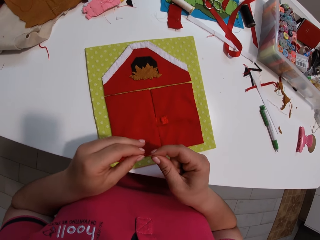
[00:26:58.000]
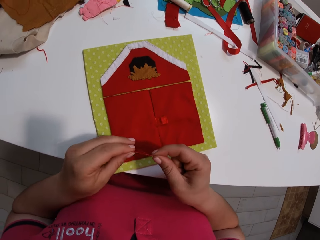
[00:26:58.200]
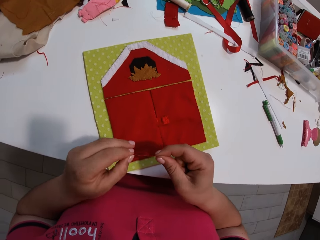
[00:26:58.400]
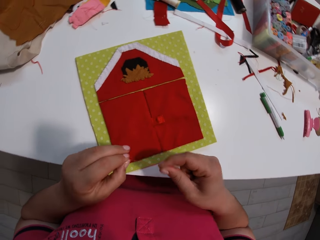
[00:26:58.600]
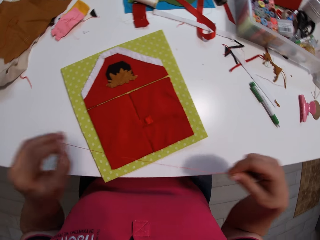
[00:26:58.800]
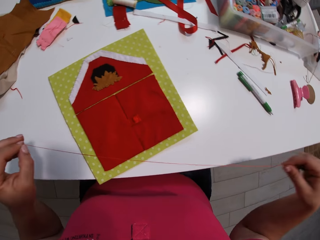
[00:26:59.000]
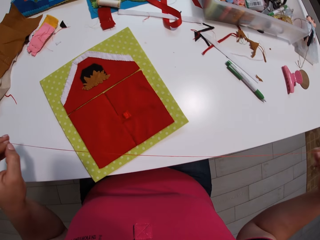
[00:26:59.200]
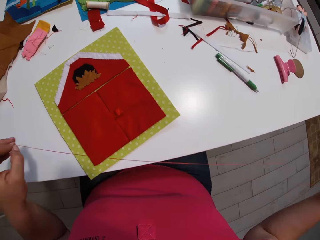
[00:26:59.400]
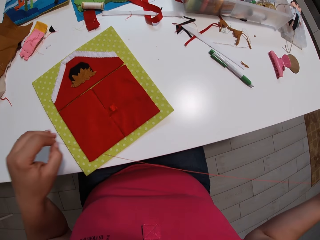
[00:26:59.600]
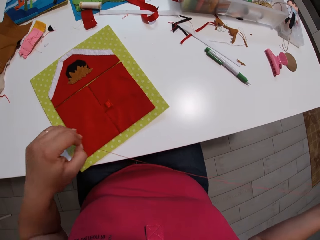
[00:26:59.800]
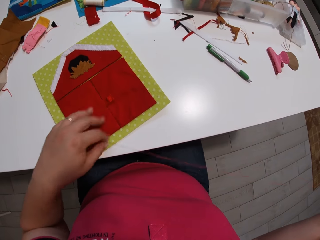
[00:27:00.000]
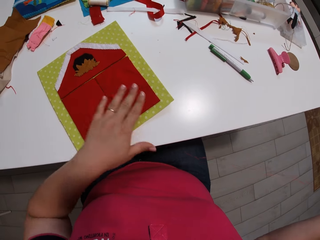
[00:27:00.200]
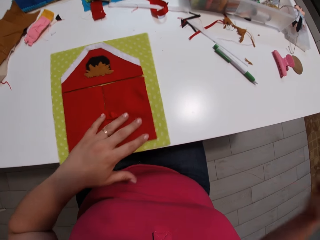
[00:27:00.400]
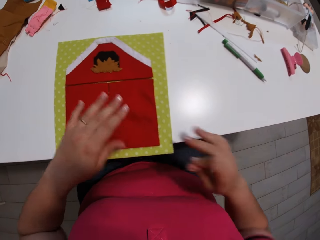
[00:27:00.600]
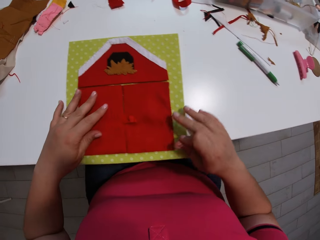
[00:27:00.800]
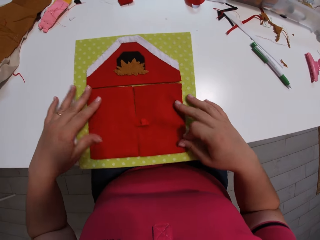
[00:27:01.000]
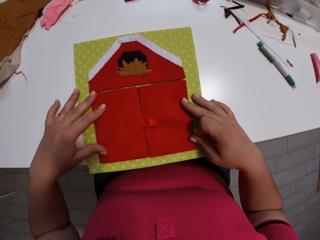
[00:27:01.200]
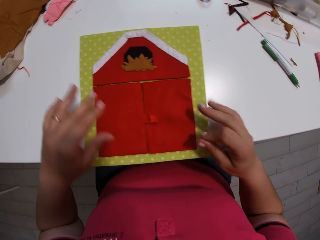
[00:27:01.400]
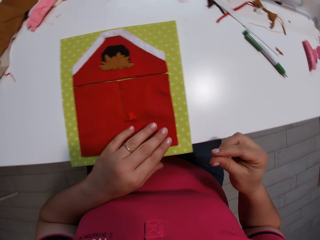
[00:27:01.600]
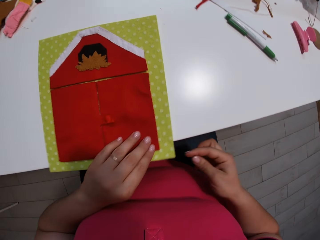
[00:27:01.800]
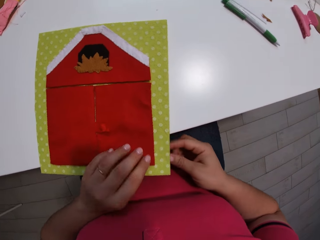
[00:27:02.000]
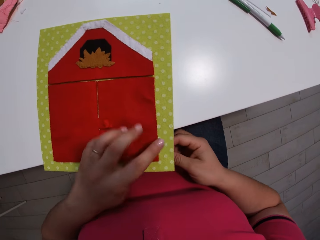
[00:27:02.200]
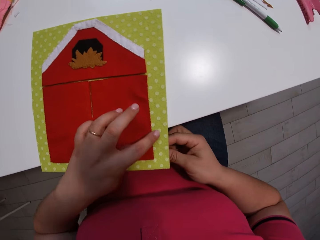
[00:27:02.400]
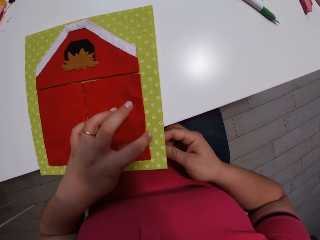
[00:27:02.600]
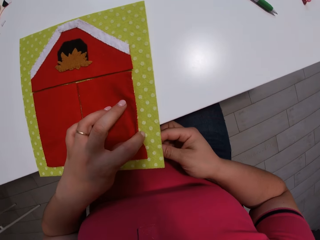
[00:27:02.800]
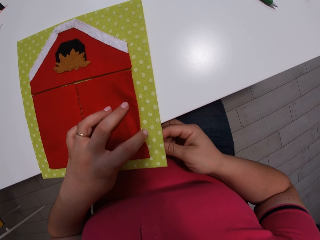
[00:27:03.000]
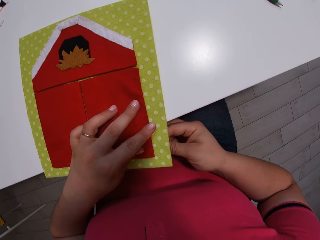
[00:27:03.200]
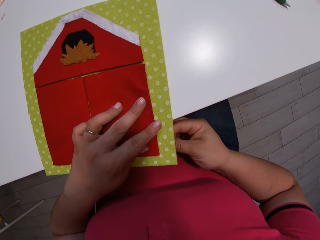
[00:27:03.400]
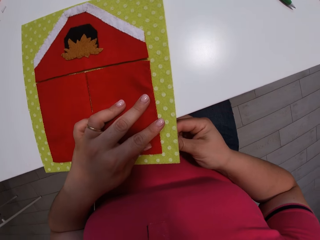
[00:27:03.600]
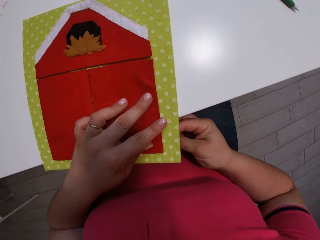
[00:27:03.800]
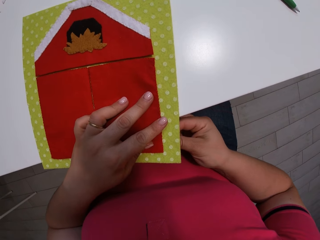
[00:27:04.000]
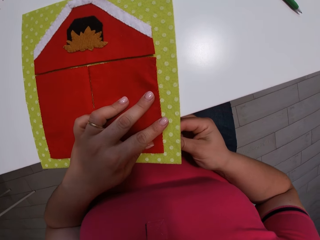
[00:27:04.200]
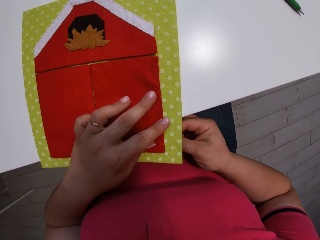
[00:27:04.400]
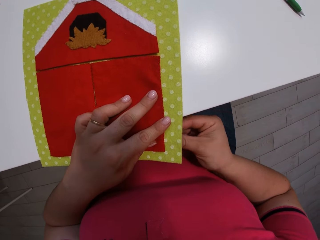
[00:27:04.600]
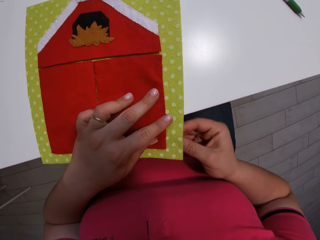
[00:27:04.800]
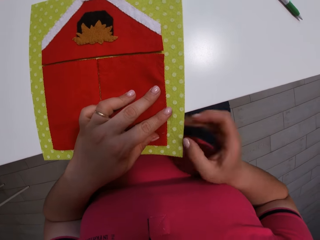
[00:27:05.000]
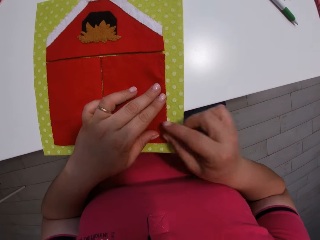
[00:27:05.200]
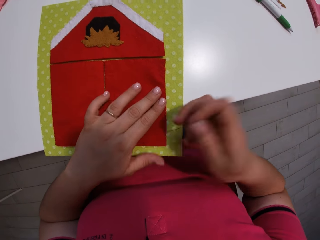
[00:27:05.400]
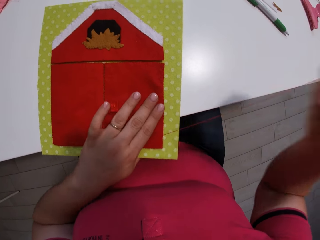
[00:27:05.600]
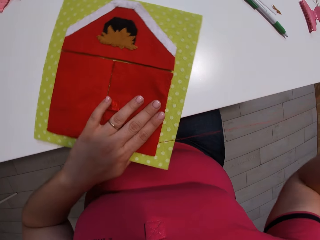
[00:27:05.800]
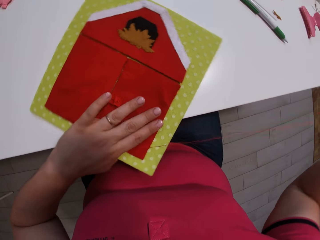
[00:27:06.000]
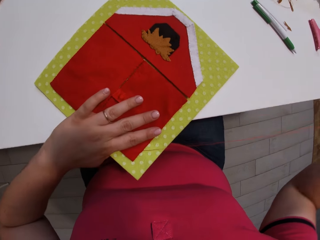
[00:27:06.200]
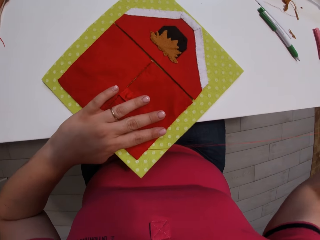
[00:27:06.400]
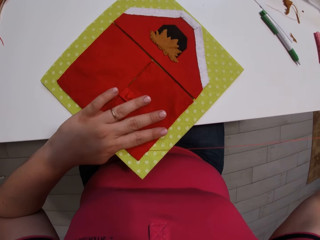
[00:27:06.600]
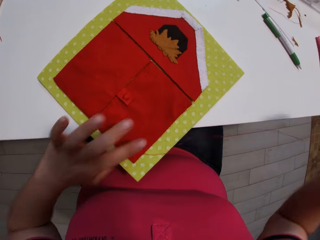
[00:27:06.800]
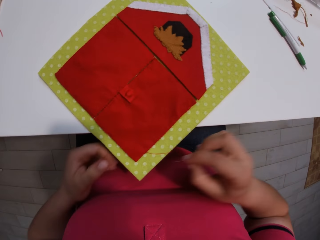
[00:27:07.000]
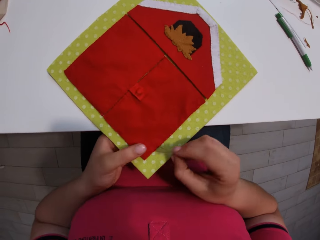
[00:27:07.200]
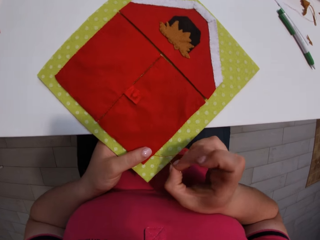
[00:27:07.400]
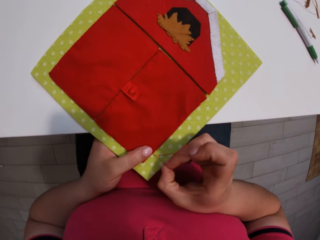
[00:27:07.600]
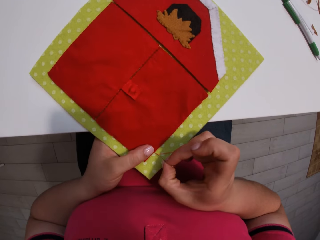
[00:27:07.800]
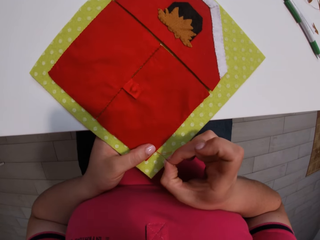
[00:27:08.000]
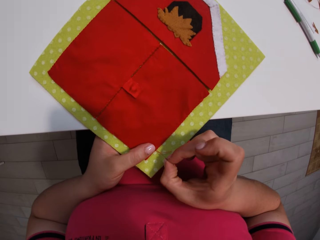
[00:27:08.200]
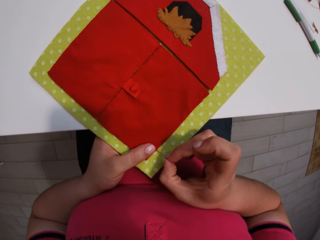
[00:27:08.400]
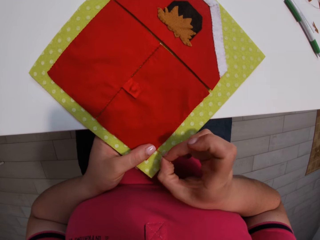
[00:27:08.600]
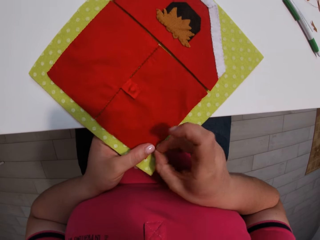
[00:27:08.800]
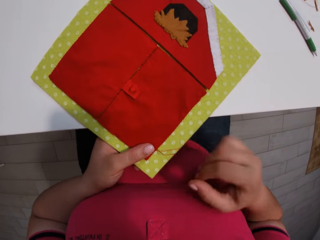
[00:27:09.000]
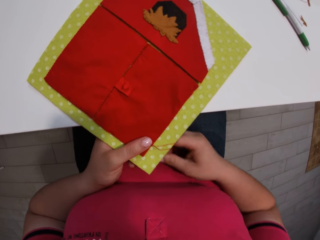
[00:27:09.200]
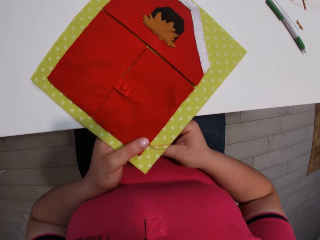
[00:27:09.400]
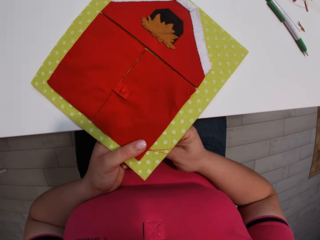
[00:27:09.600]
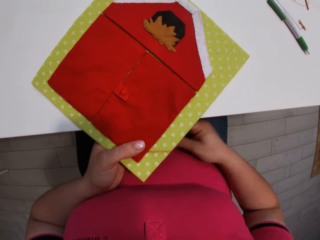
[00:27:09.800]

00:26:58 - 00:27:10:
The camera wearer touches the paper. They sew the pieces of red cloth into the yellow cloth.

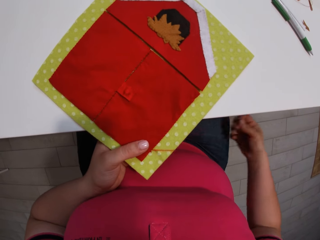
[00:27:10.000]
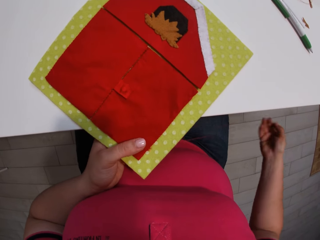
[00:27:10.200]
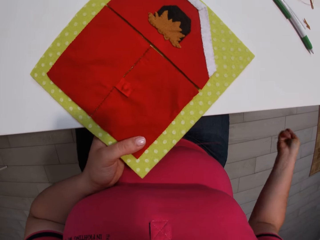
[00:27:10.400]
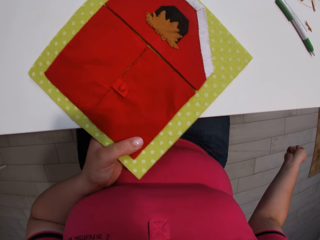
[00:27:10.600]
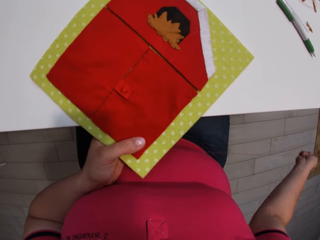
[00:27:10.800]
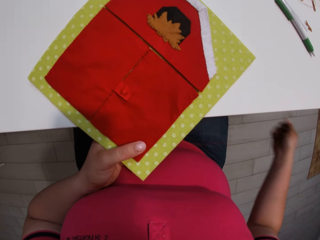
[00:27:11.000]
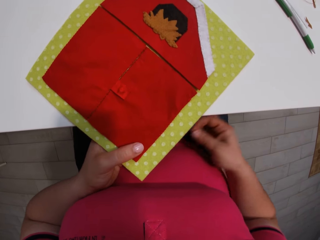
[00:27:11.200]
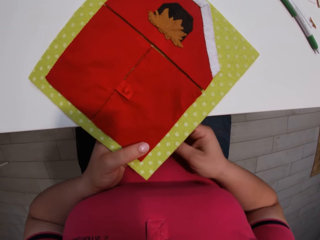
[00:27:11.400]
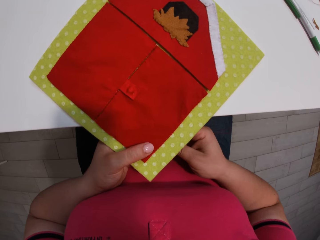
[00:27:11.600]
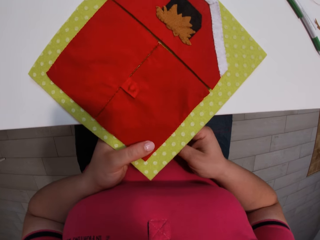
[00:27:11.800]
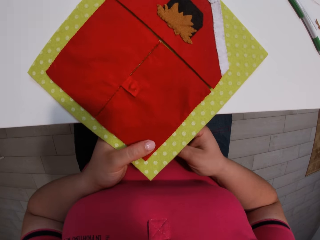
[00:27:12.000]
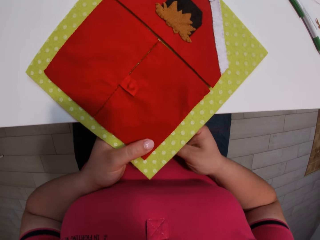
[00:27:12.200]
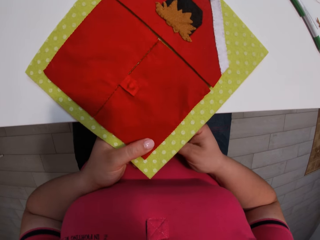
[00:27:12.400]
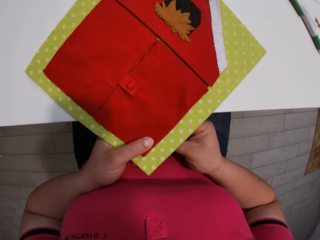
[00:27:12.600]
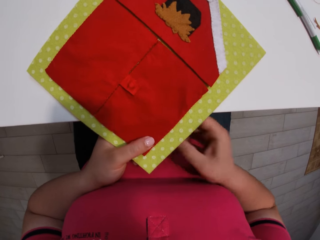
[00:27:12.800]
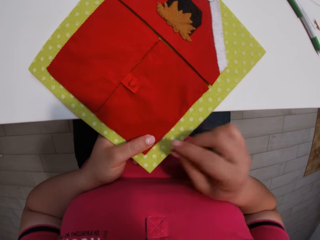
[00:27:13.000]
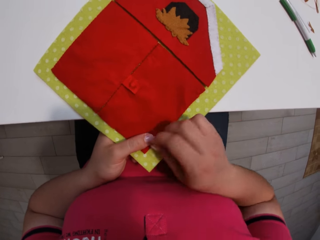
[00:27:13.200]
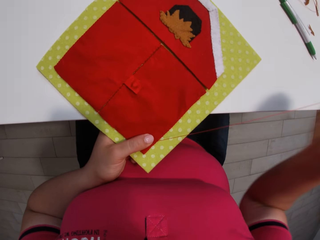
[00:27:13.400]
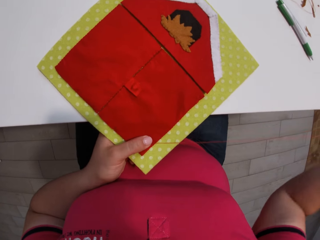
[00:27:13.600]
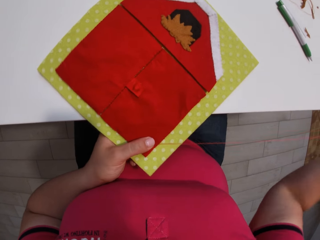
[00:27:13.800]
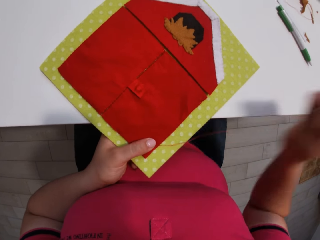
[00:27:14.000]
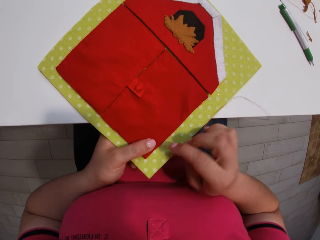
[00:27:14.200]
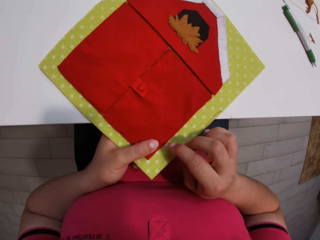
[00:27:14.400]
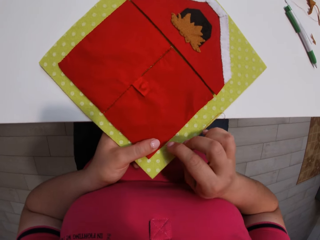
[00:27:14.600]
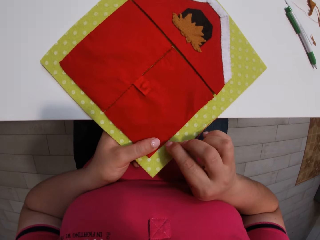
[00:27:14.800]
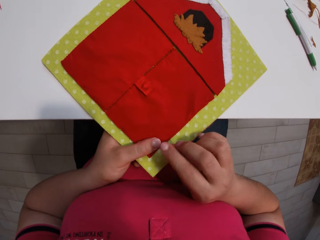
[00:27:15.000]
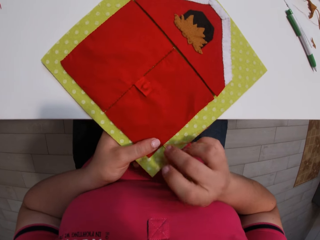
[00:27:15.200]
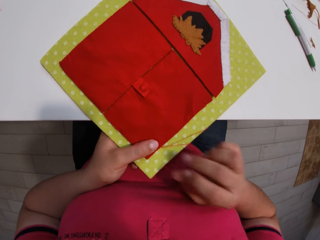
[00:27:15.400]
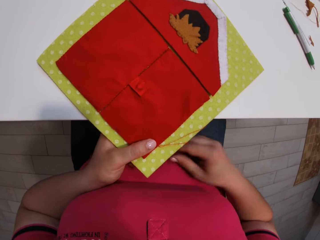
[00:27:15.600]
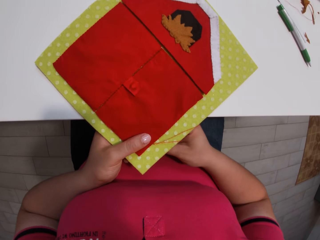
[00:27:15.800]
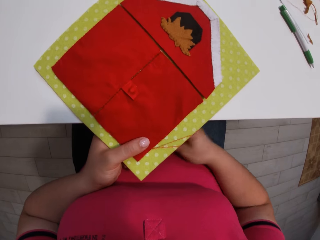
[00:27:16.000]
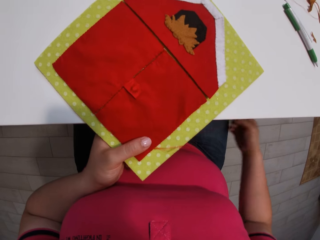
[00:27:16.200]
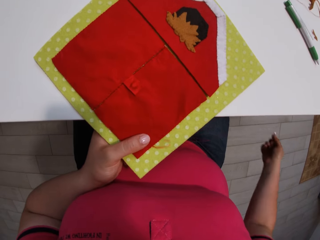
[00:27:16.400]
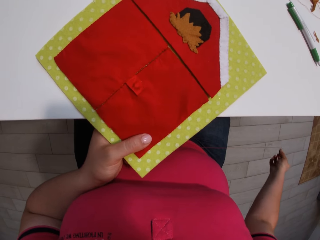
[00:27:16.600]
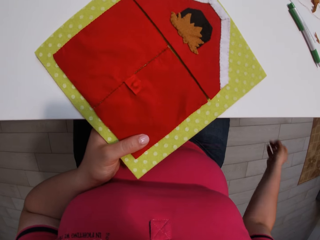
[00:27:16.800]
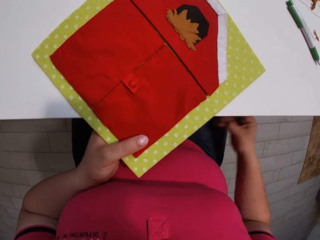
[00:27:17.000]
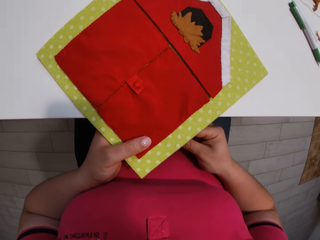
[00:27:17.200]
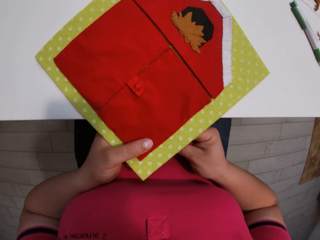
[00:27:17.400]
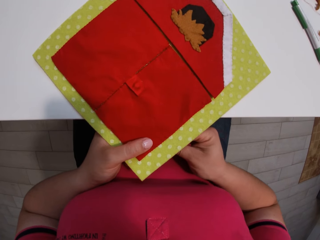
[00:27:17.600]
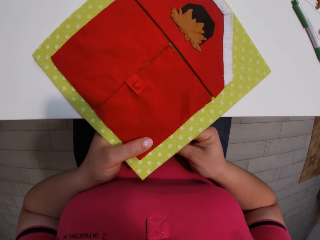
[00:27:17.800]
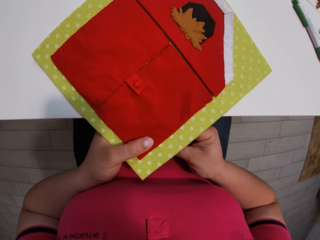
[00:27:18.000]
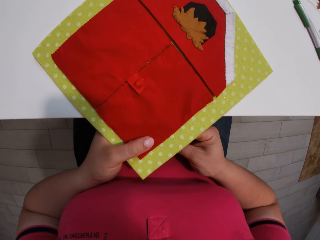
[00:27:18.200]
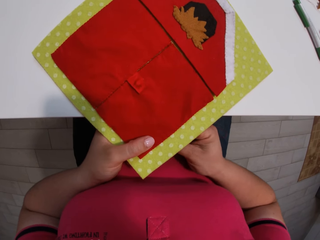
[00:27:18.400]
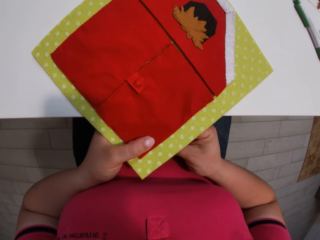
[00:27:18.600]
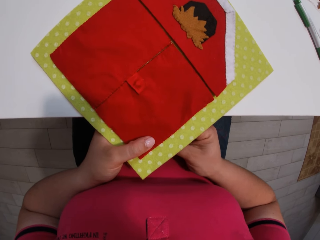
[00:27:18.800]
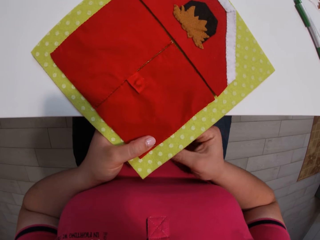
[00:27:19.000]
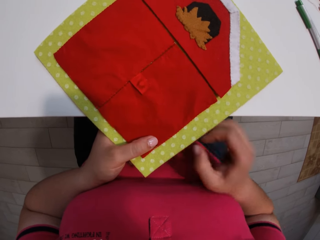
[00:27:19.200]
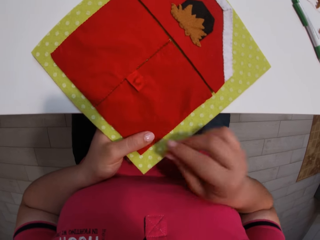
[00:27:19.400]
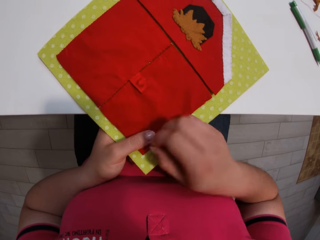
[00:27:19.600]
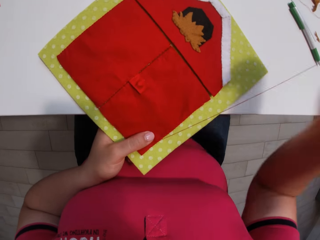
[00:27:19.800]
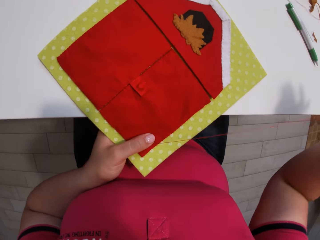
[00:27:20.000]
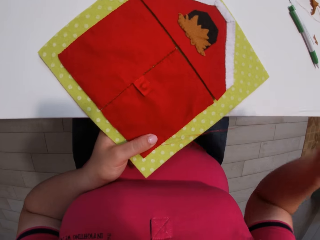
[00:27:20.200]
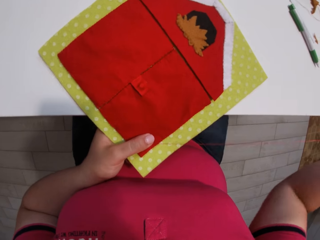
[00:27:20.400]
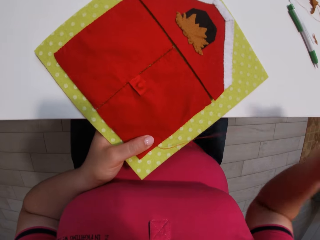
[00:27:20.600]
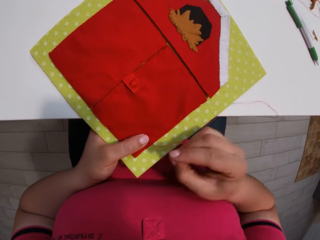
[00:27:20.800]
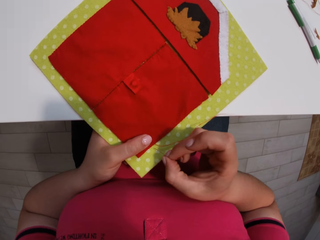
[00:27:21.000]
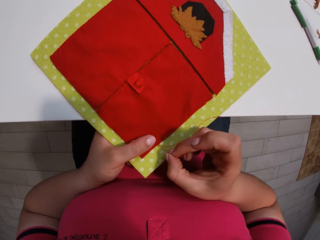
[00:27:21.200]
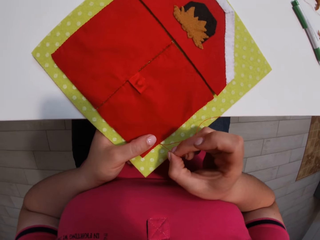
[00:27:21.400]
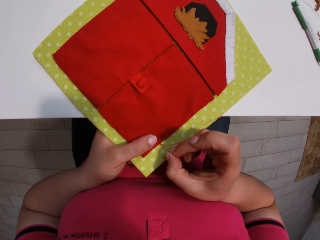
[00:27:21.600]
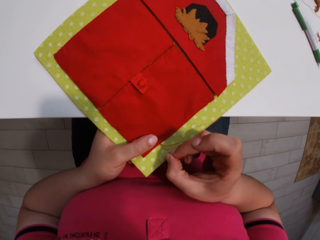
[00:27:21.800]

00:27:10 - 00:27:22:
The camera wearer pulls a needle with thread from the cloth. They insert the needle with thread into the cloth. They pull the needle with thread from the cloth.
